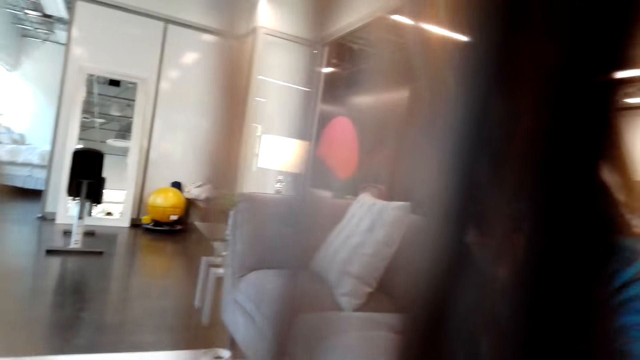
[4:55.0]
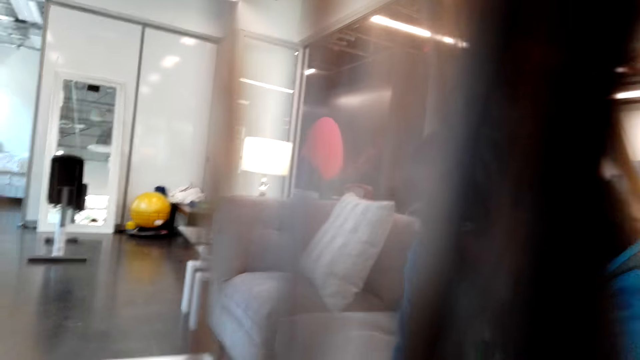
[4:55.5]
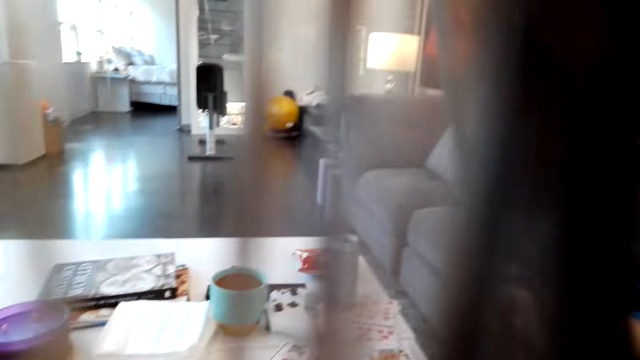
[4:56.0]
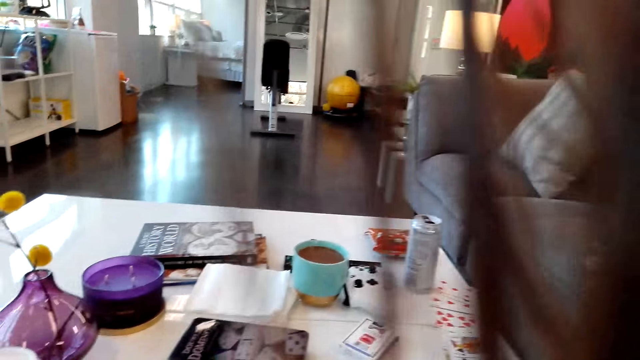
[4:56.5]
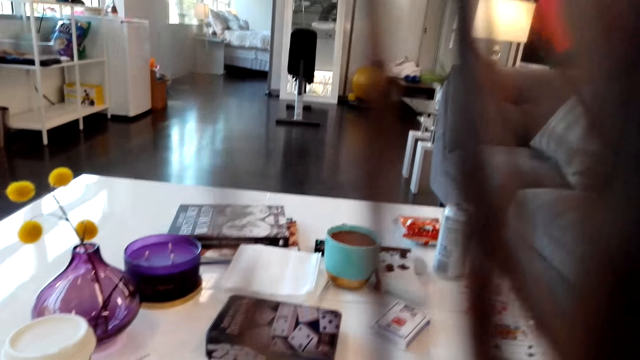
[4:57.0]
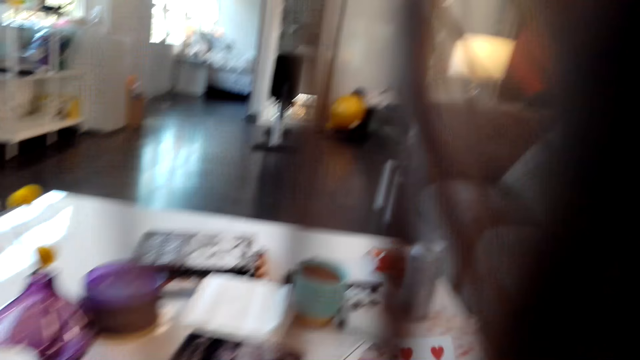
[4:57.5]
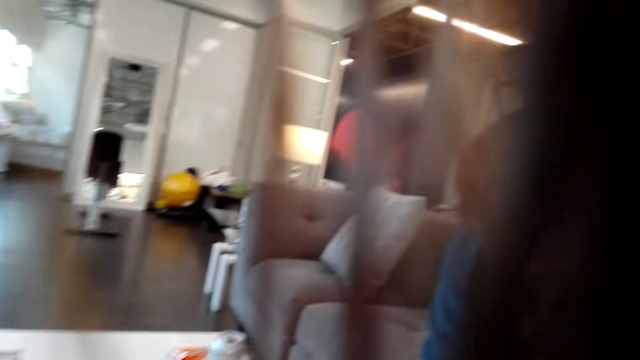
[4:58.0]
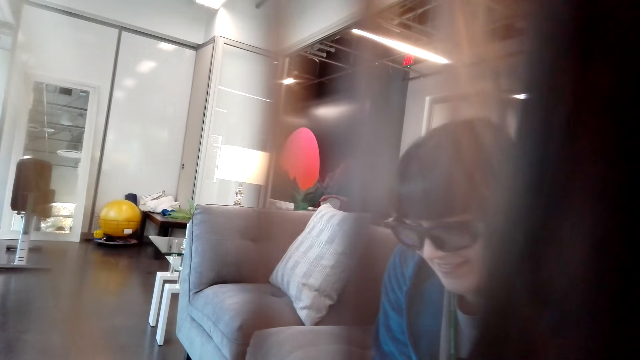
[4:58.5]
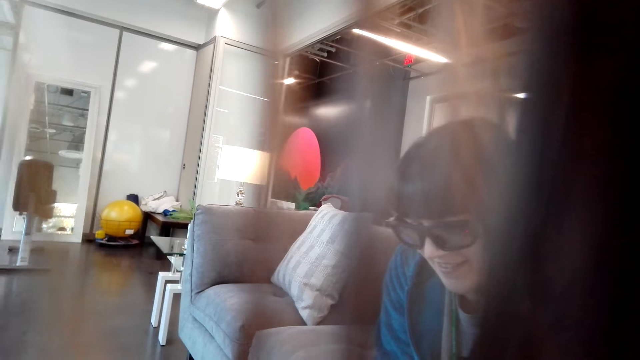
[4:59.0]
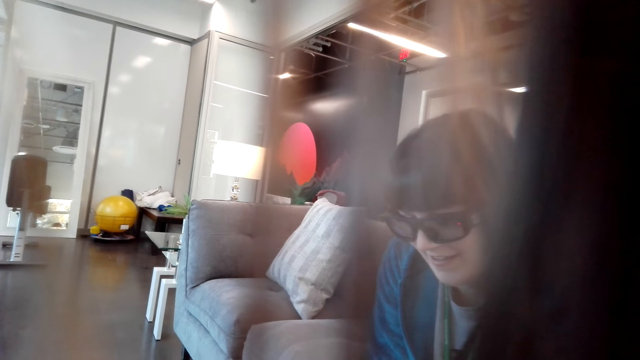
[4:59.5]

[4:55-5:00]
A man converses with the camera wearer. The camera wearer looks around. They look at the man.

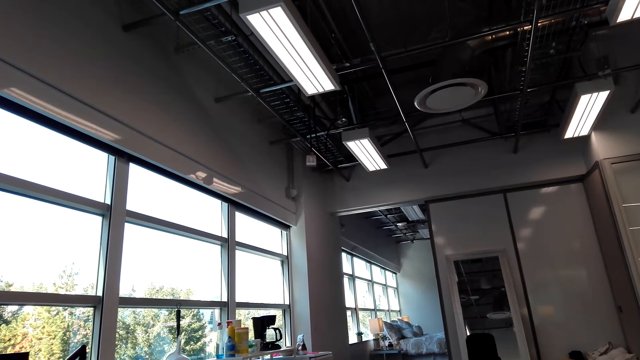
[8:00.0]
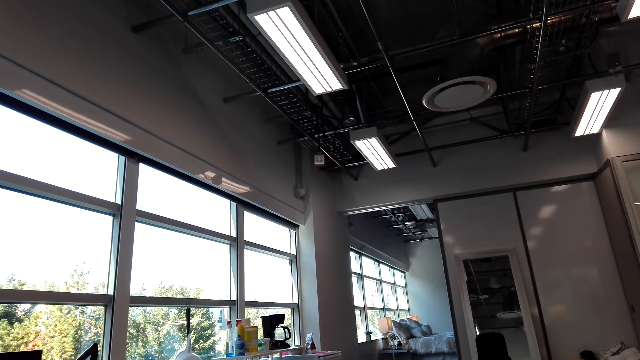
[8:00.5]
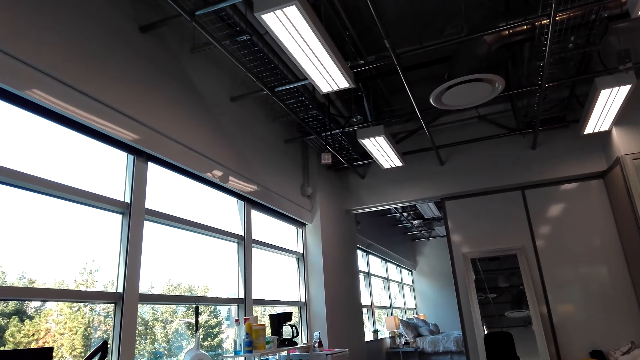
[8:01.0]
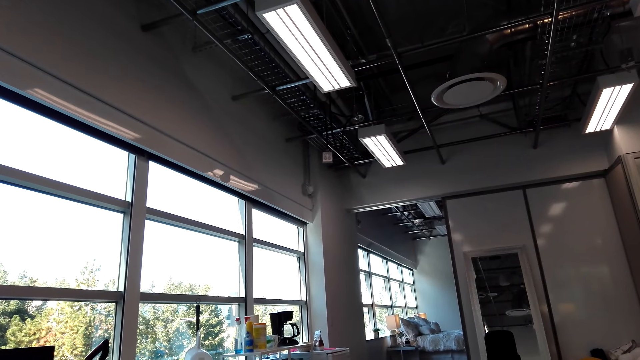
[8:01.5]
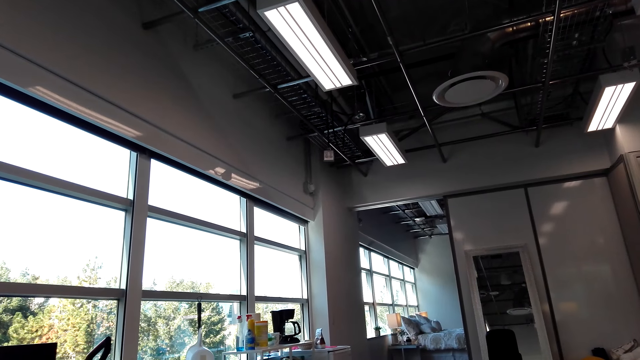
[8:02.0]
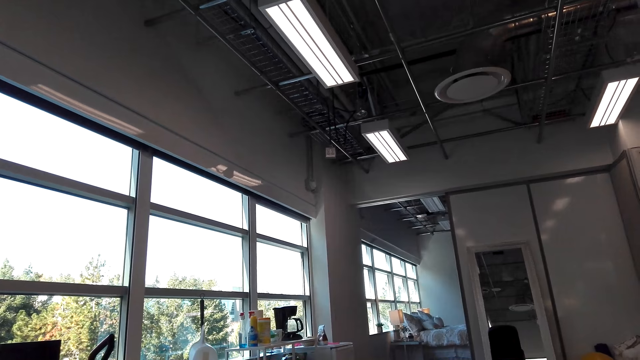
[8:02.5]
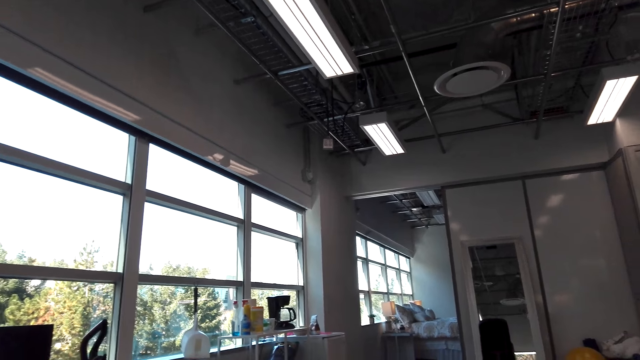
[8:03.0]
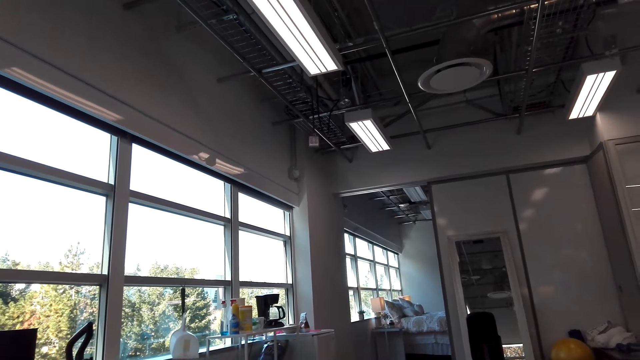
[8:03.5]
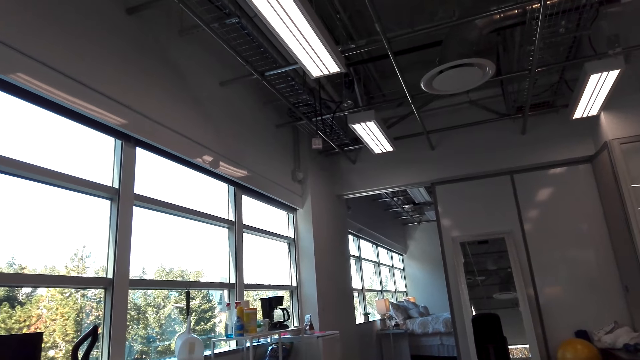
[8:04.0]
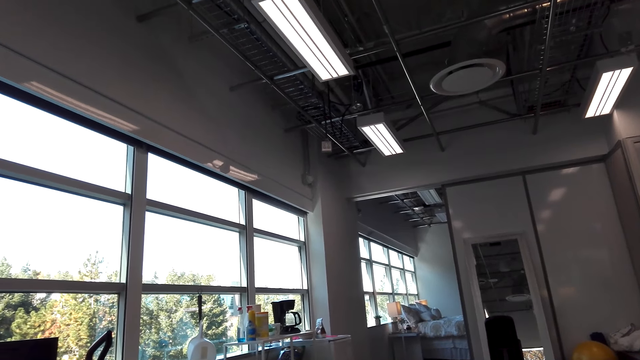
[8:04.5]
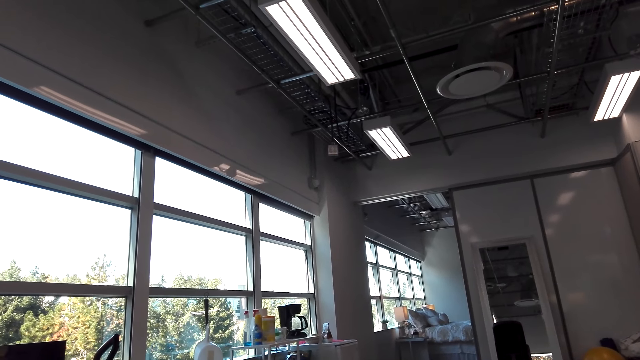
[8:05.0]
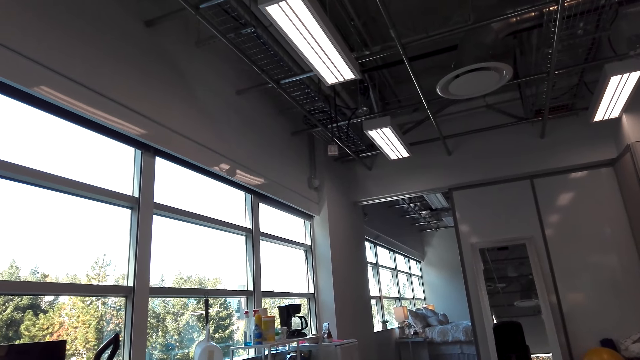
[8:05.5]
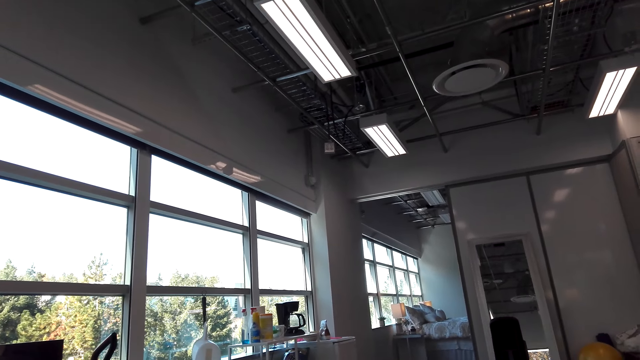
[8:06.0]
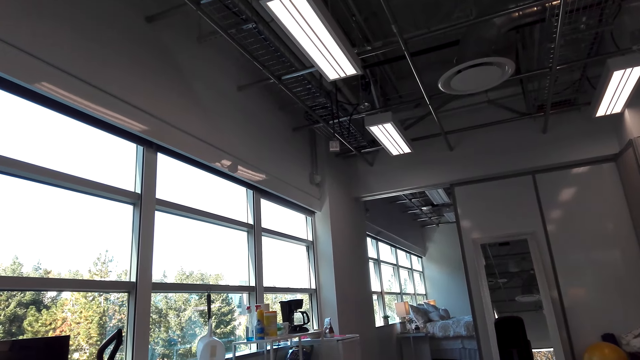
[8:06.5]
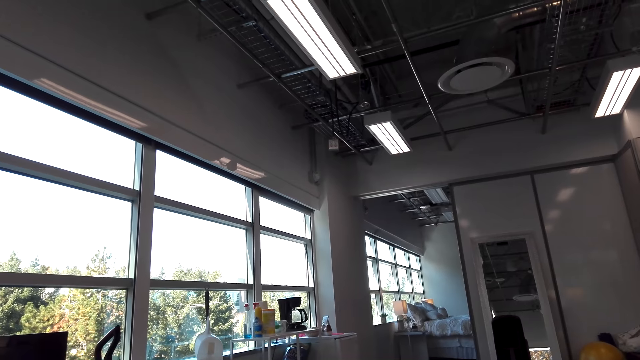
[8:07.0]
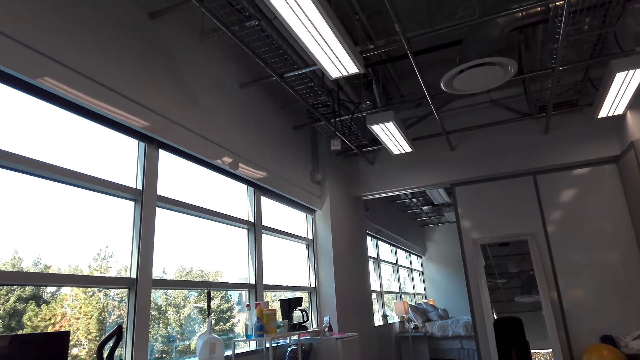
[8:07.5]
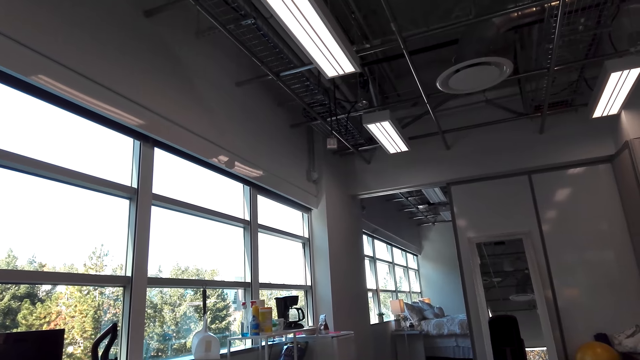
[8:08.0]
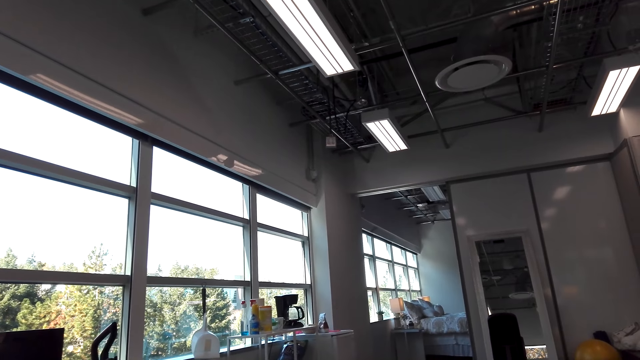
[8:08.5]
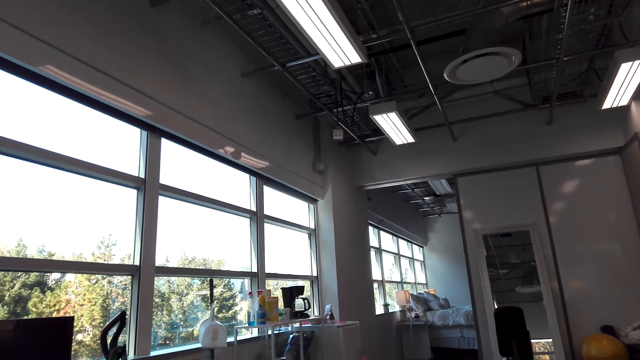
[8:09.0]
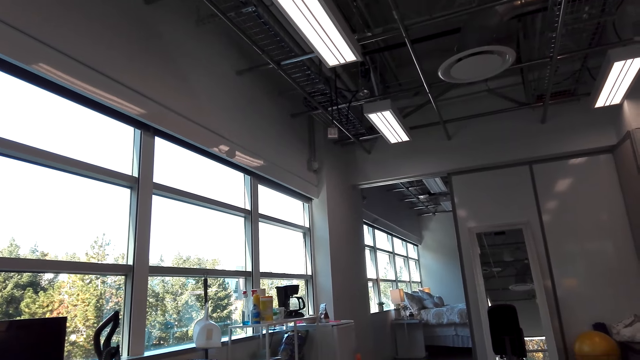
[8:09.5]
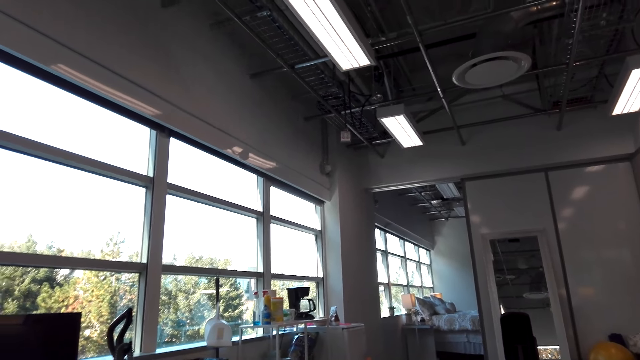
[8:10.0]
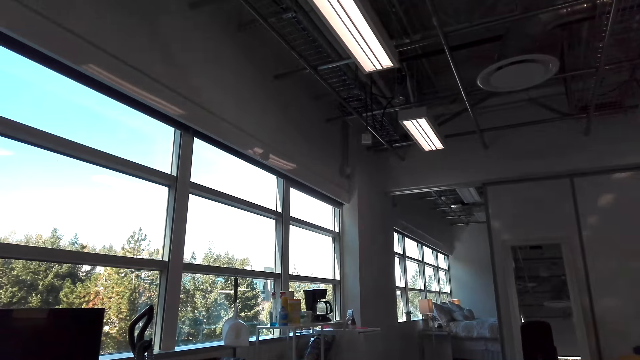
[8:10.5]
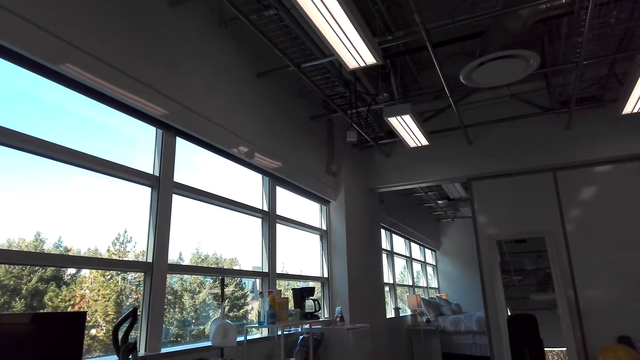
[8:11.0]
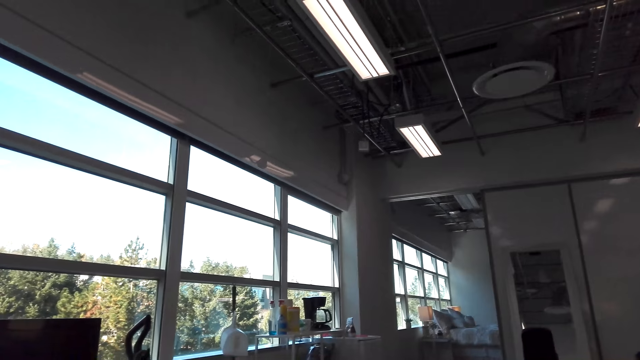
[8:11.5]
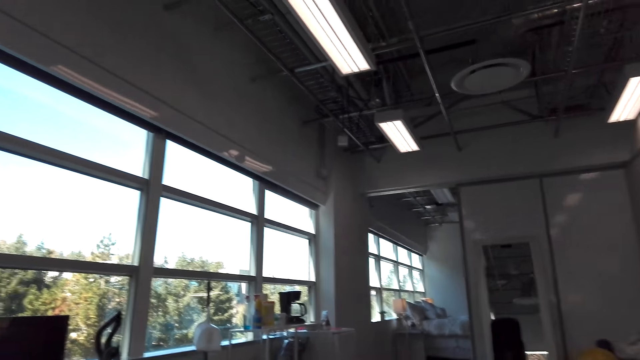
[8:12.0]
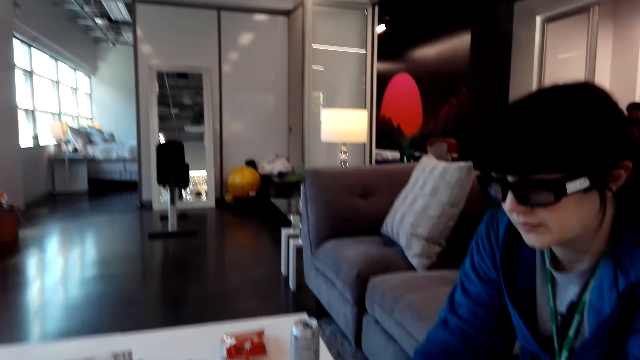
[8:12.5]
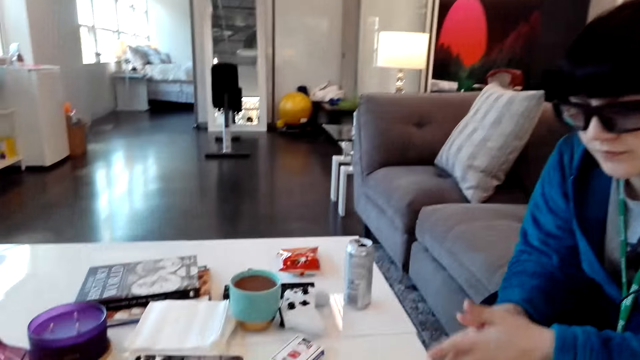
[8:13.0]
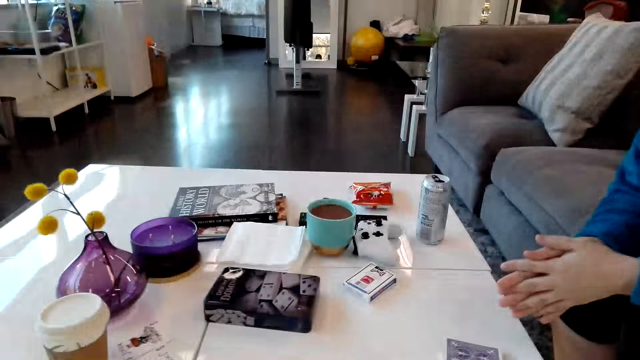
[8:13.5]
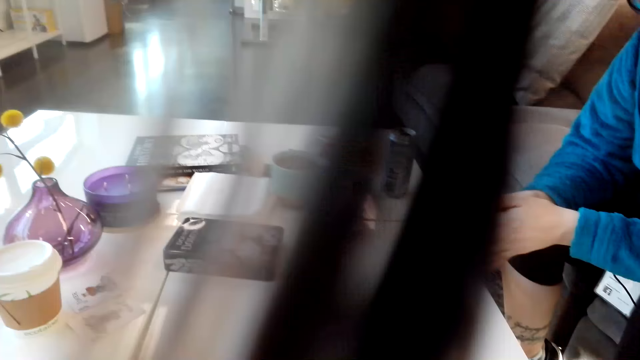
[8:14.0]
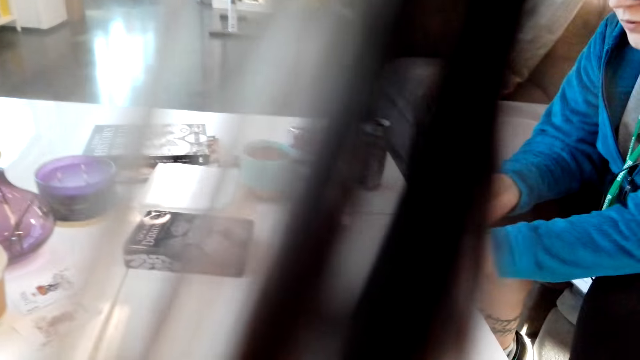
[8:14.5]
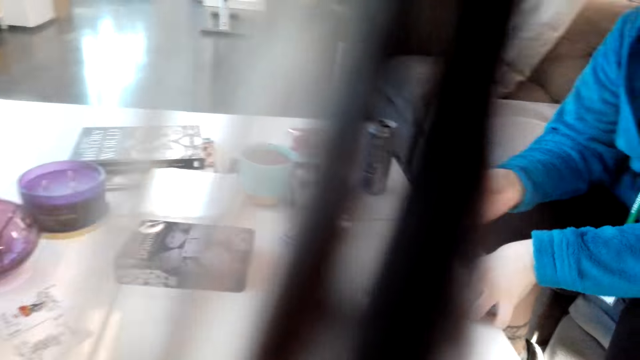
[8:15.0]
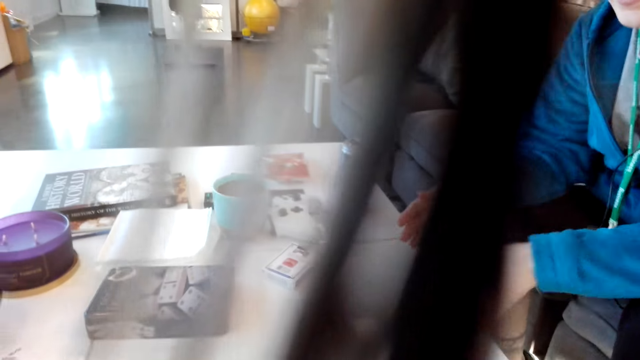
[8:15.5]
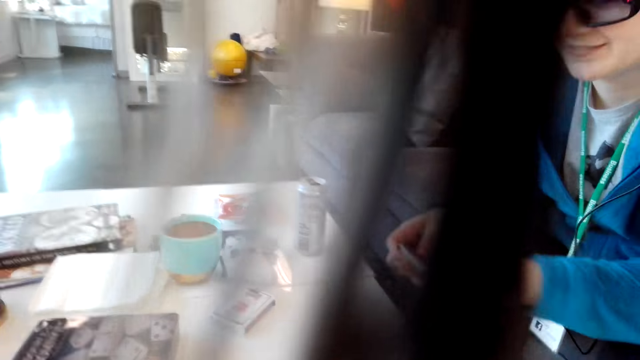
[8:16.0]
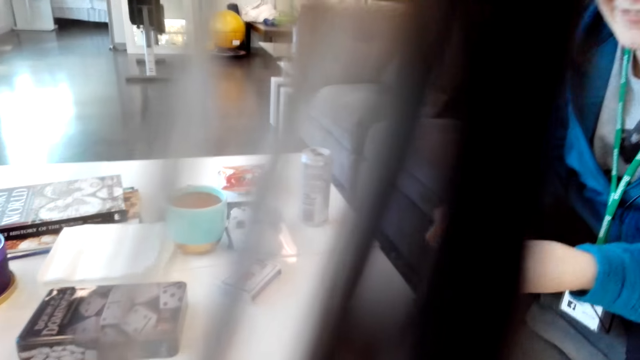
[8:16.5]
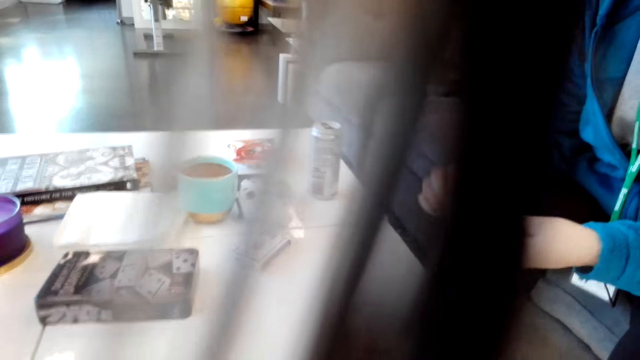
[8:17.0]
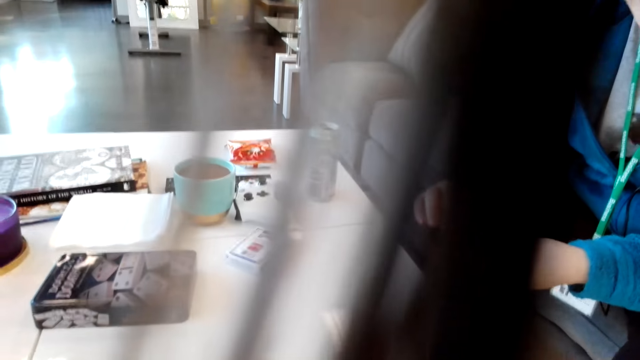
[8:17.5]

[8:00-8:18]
A man converses with the camera wearer. The camera wearer looks at the man. The man picks the cards on the table.
